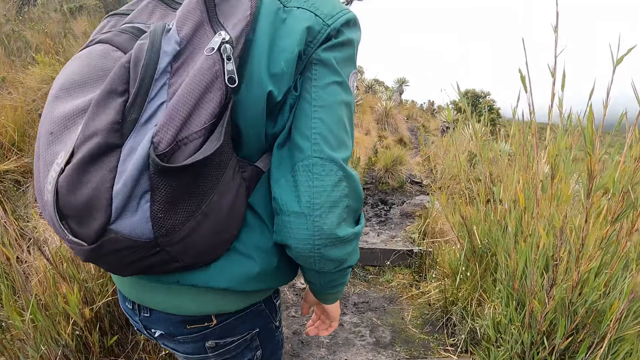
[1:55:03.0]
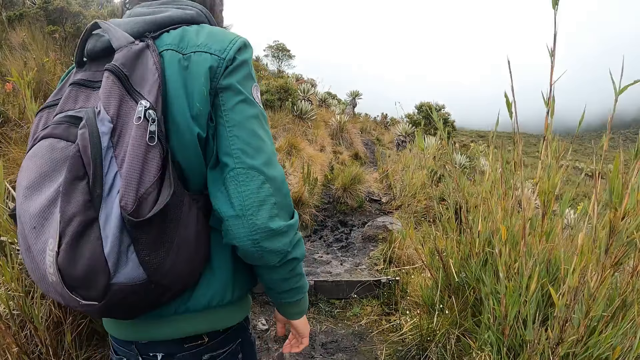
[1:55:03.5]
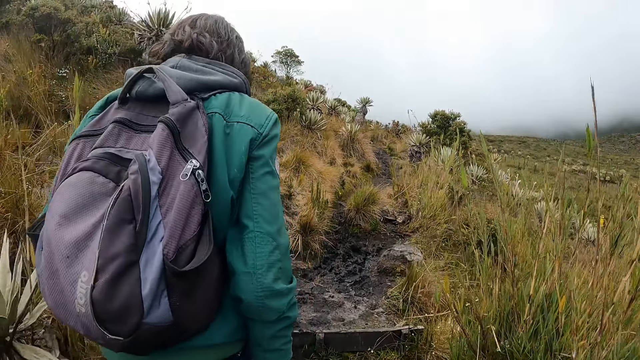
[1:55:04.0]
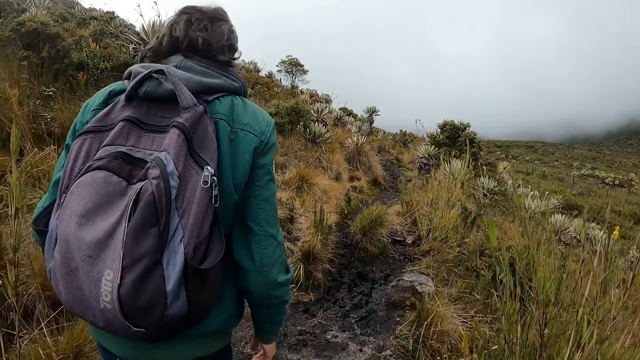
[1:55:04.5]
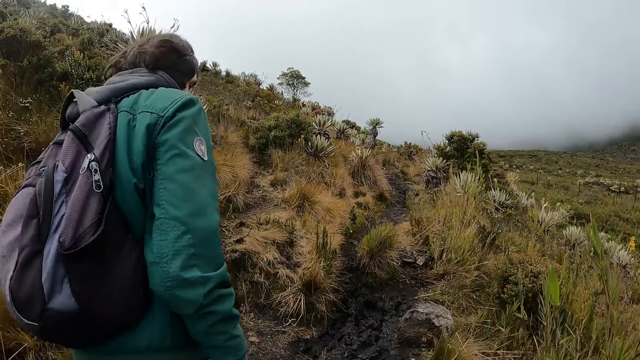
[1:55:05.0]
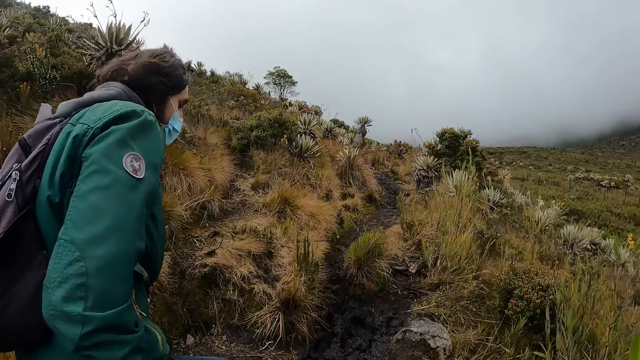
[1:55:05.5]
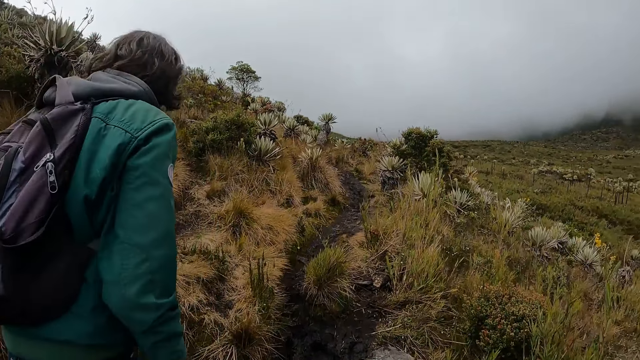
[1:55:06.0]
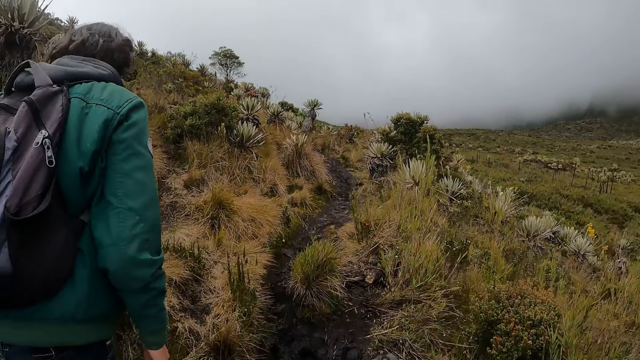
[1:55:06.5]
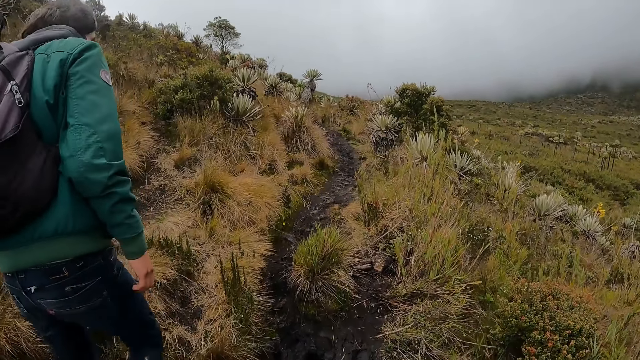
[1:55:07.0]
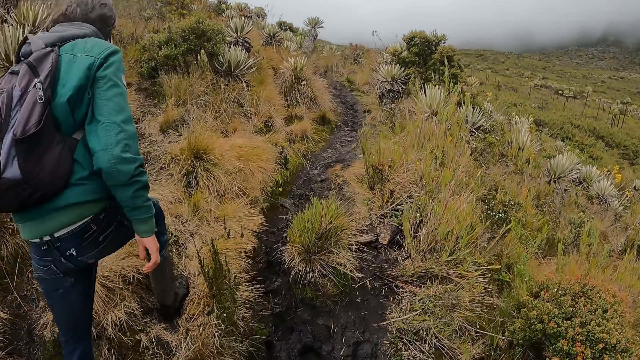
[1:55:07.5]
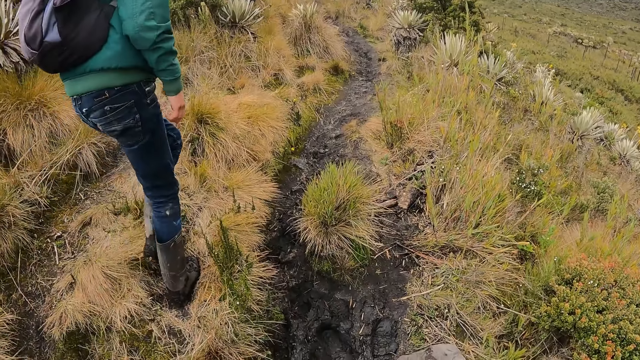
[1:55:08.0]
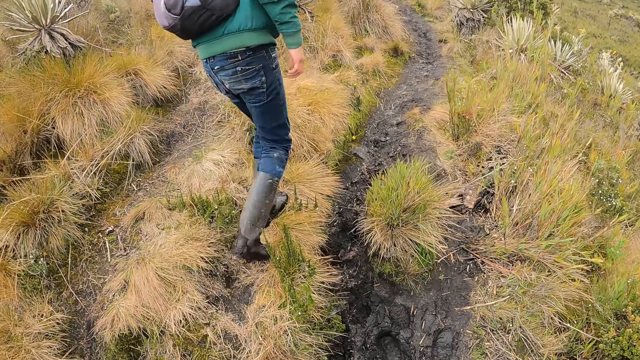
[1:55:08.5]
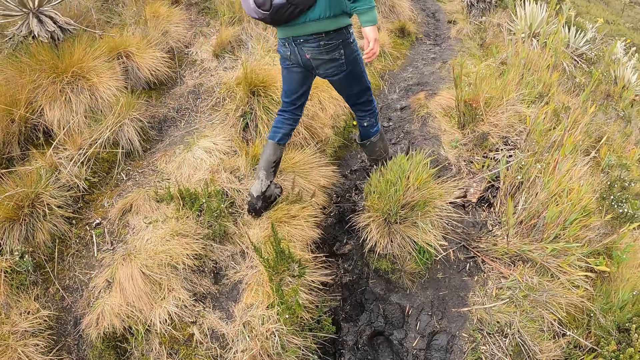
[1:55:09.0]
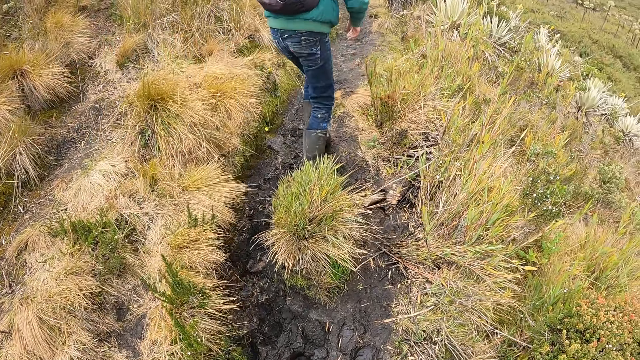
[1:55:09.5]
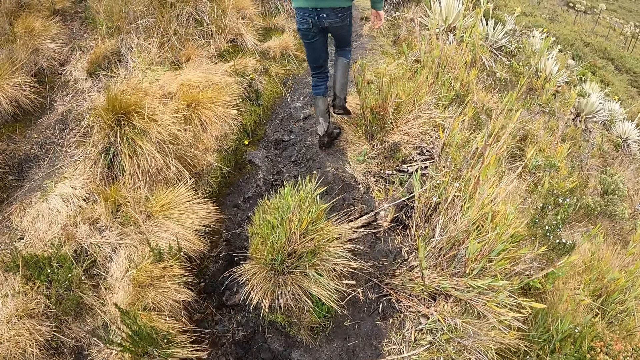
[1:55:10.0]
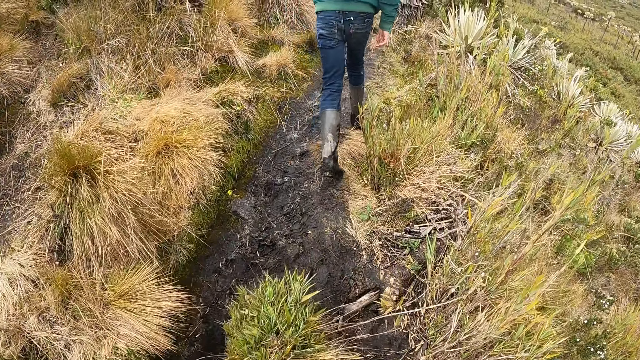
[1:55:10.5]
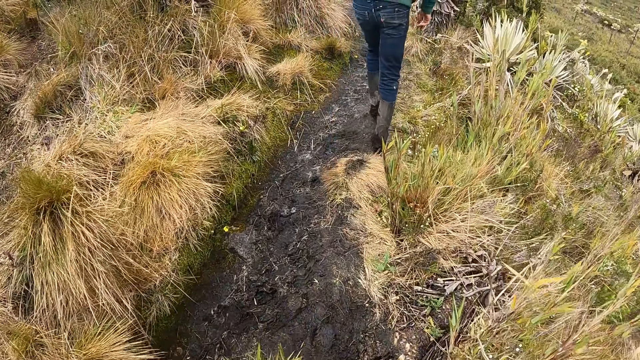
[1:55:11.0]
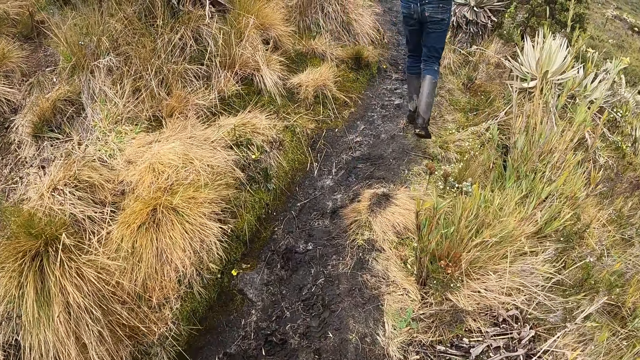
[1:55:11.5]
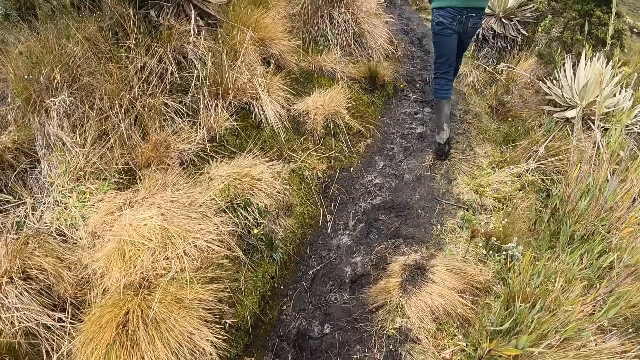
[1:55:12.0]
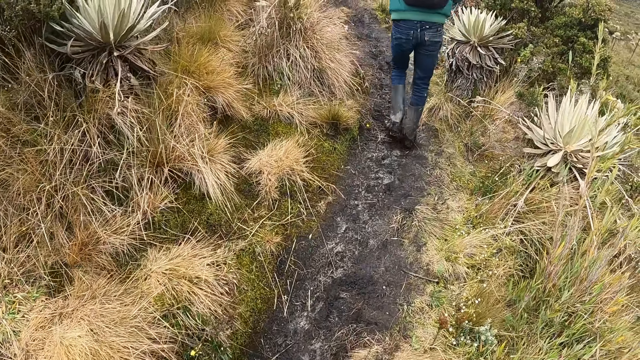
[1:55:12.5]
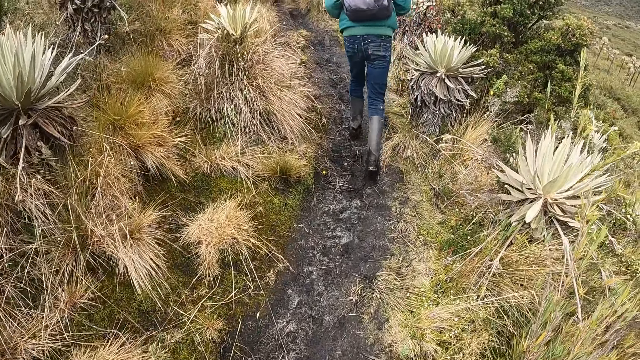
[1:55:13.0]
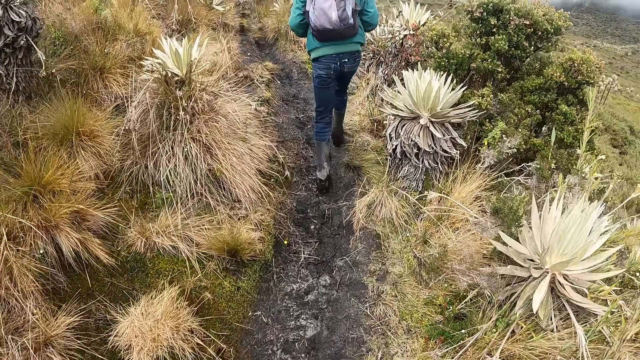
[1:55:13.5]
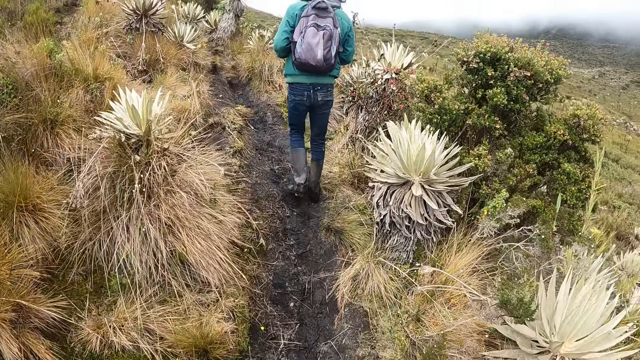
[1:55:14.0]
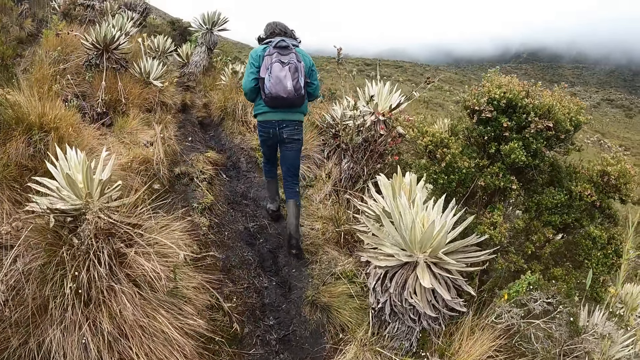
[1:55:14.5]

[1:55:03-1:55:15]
The camera wearer hikes on the hill.

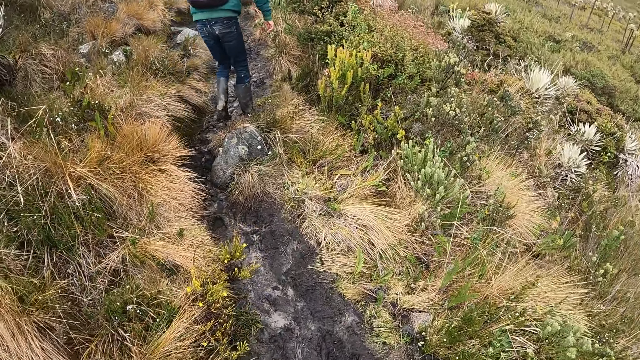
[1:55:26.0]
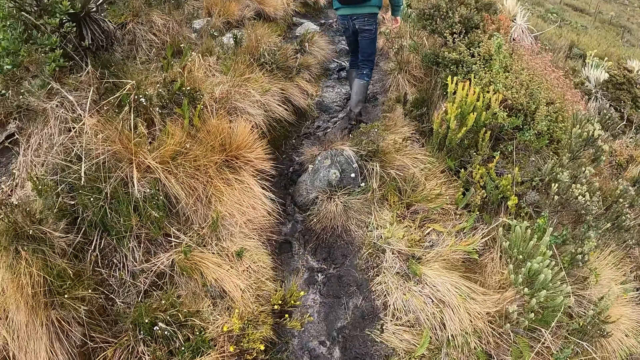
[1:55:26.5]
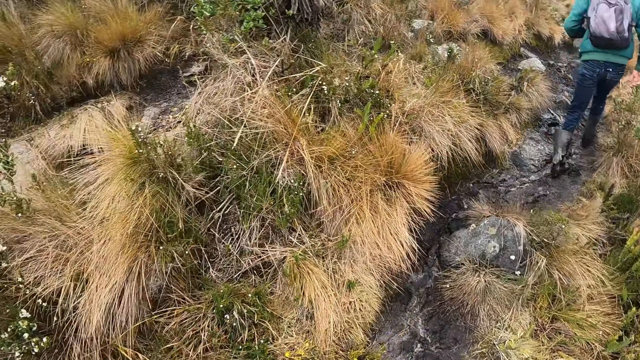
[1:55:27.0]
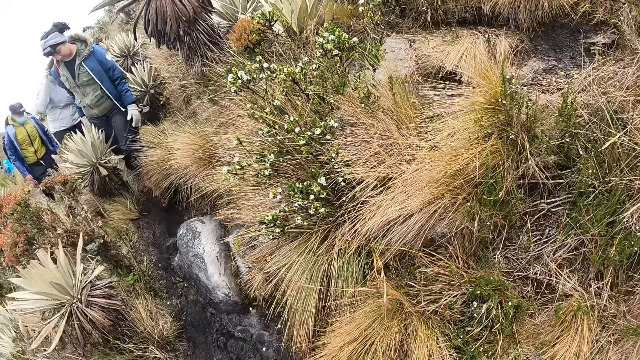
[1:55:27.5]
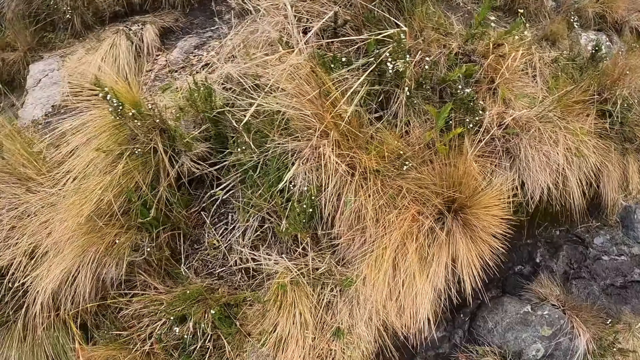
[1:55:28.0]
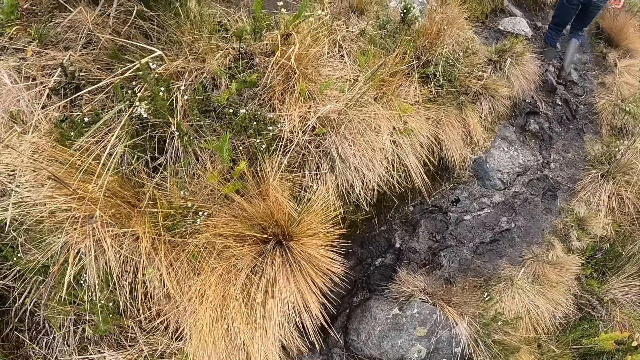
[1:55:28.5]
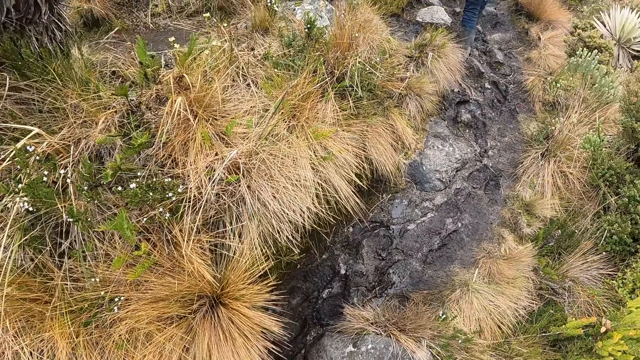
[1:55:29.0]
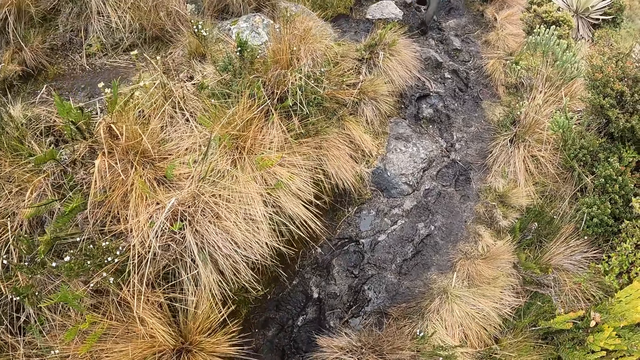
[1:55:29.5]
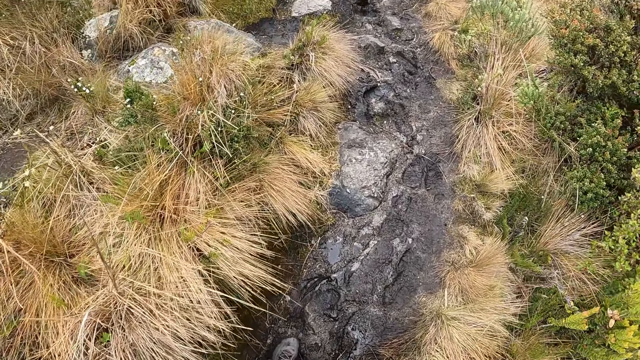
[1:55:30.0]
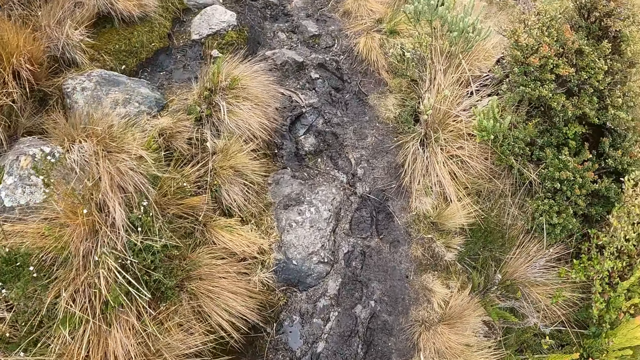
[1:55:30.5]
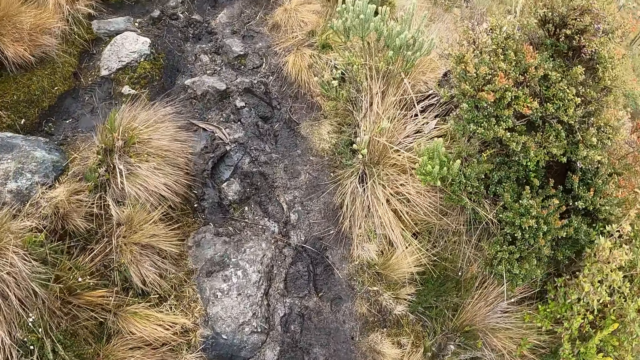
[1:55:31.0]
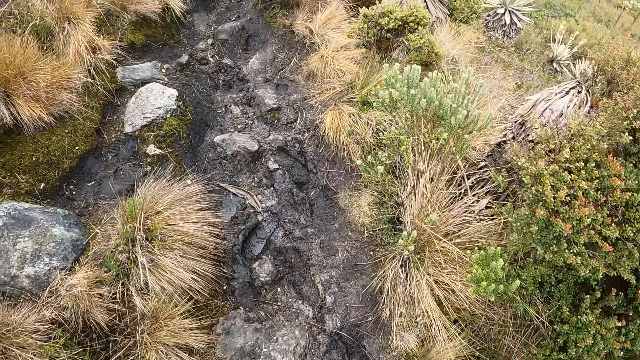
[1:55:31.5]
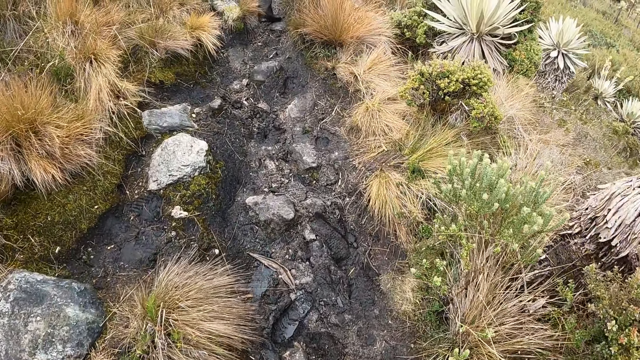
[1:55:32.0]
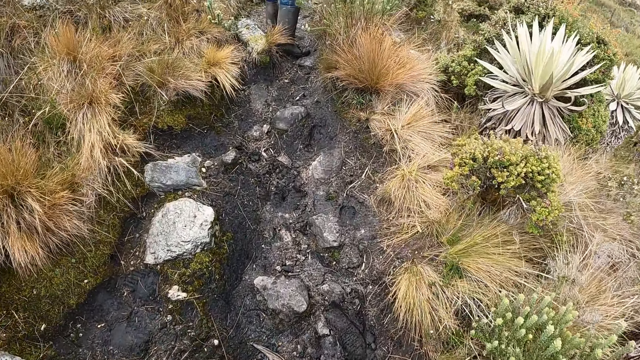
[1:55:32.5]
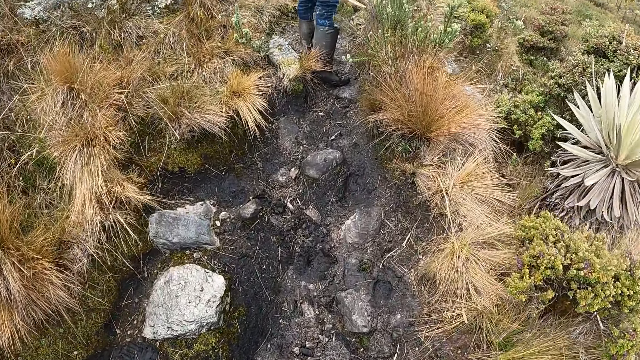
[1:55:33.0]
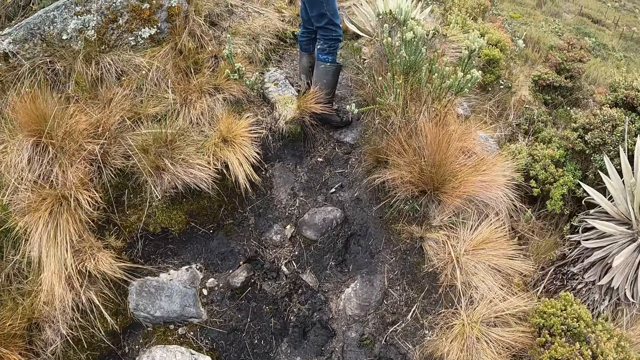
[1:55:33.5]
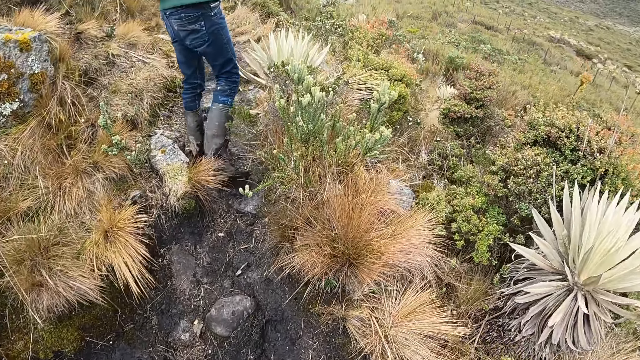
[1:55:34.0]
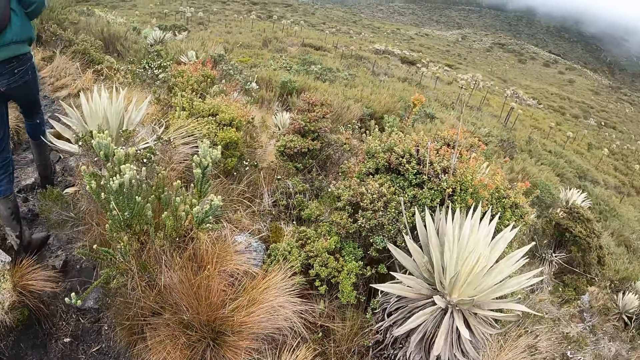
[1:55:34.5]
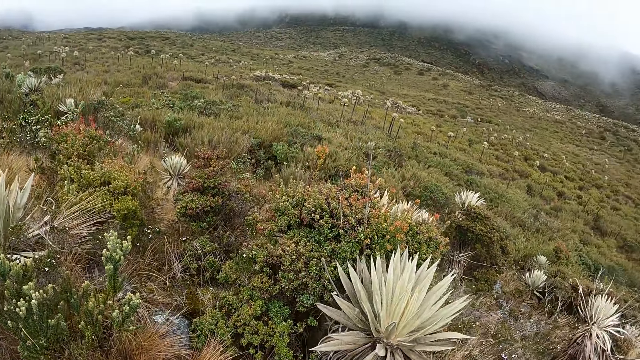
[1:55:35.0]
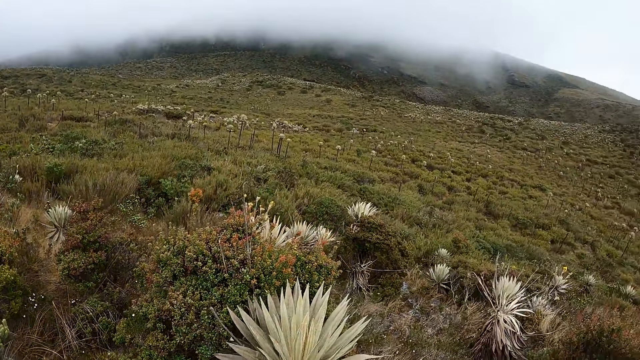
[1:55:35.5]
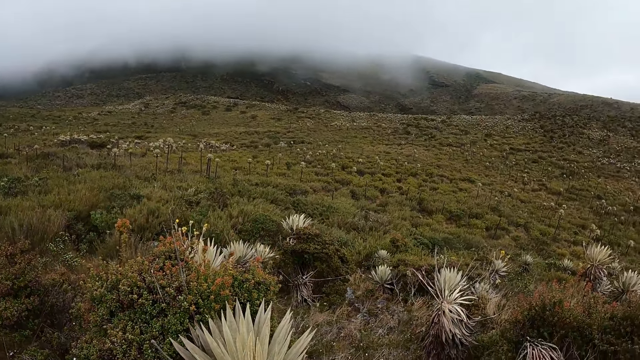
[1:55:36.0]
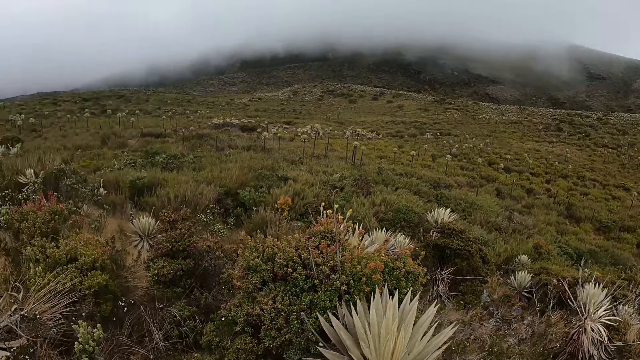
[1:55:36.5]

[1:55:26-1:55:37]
The camera wearer looks around. They hike on the hill. They look around.
